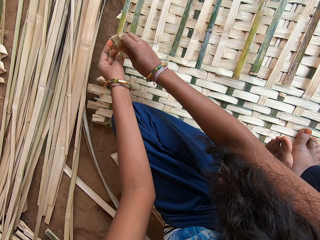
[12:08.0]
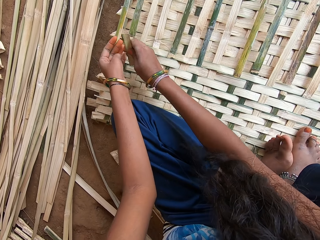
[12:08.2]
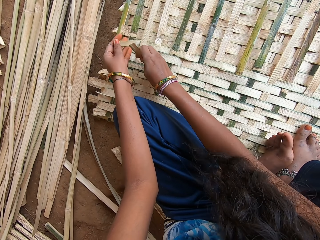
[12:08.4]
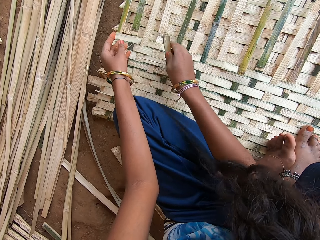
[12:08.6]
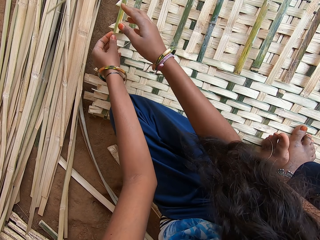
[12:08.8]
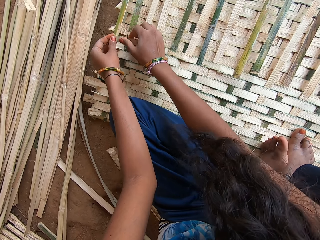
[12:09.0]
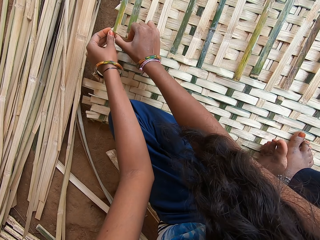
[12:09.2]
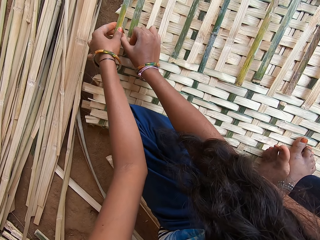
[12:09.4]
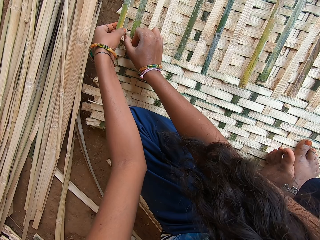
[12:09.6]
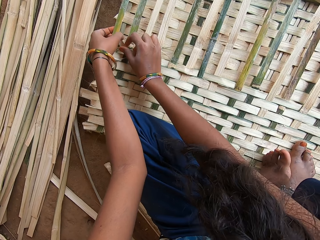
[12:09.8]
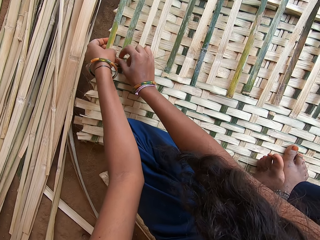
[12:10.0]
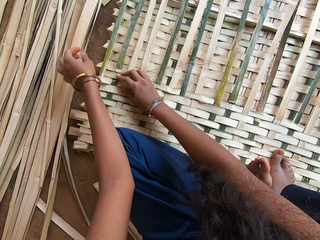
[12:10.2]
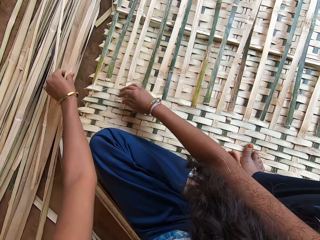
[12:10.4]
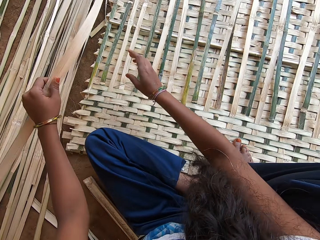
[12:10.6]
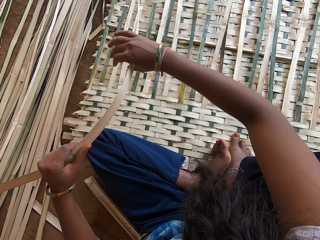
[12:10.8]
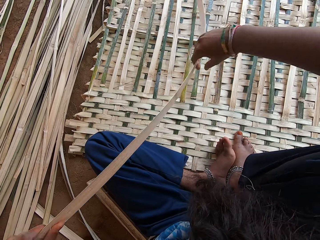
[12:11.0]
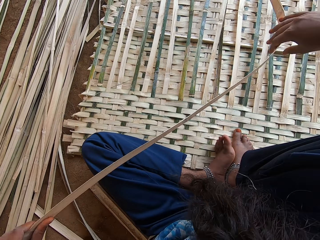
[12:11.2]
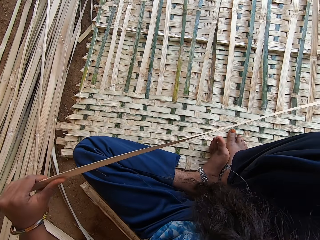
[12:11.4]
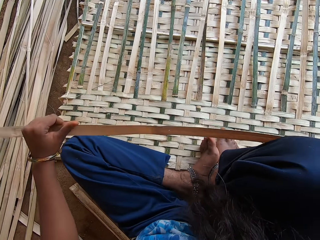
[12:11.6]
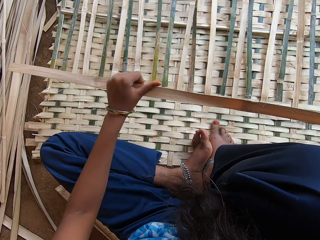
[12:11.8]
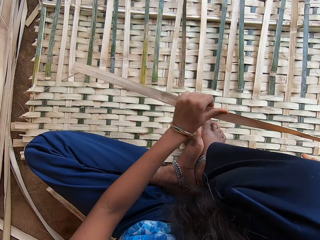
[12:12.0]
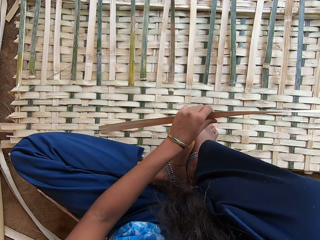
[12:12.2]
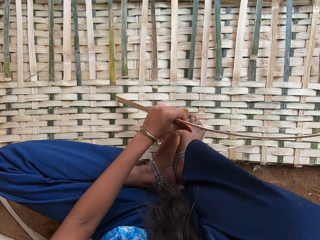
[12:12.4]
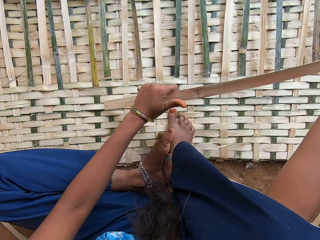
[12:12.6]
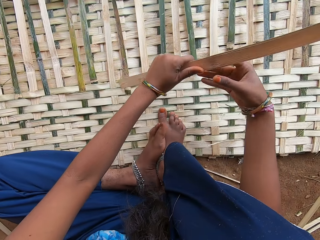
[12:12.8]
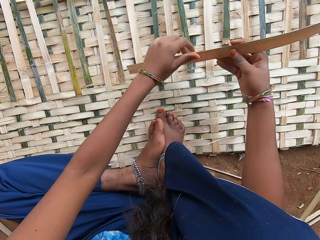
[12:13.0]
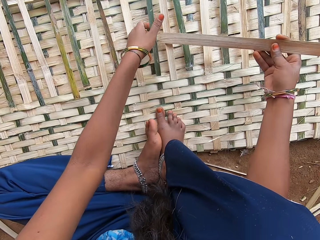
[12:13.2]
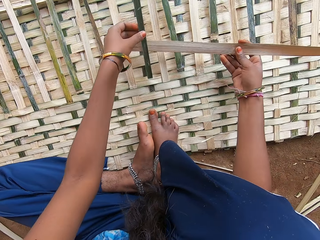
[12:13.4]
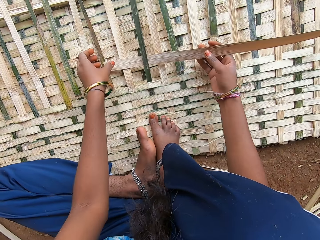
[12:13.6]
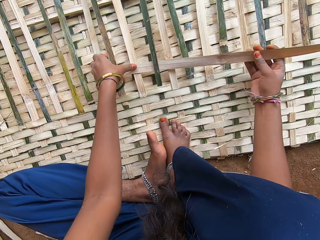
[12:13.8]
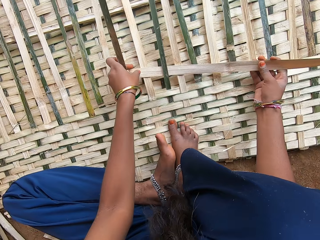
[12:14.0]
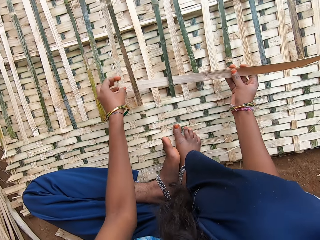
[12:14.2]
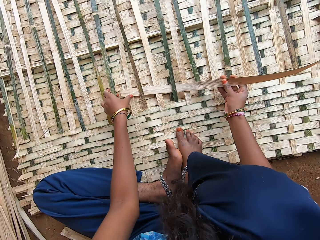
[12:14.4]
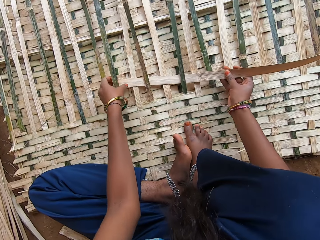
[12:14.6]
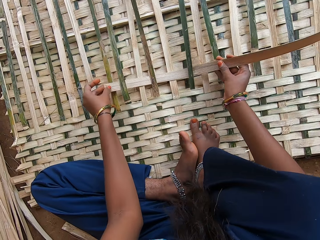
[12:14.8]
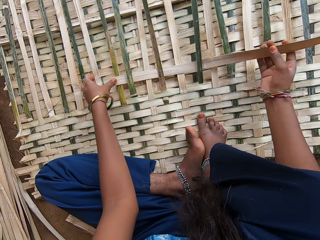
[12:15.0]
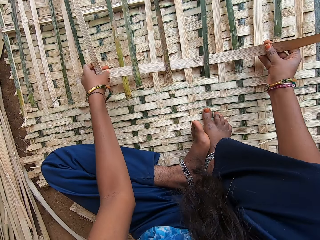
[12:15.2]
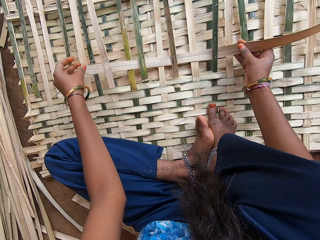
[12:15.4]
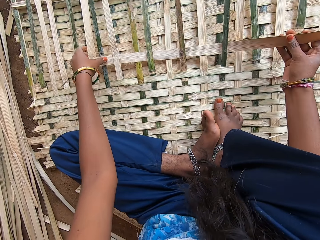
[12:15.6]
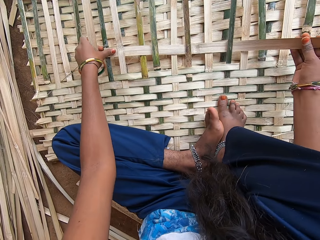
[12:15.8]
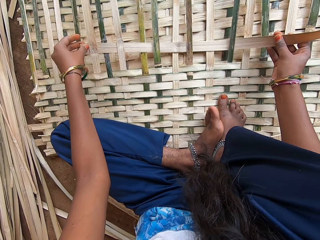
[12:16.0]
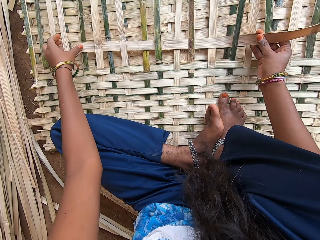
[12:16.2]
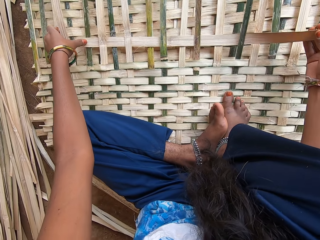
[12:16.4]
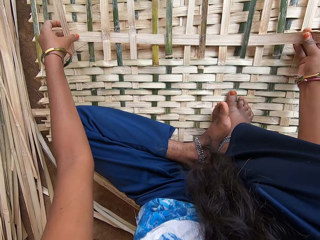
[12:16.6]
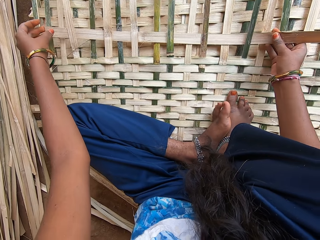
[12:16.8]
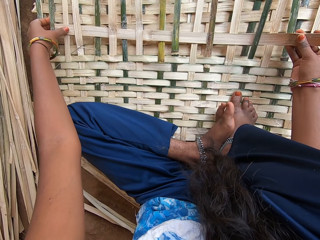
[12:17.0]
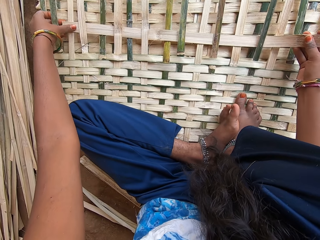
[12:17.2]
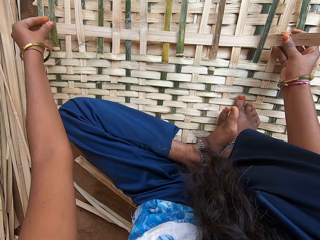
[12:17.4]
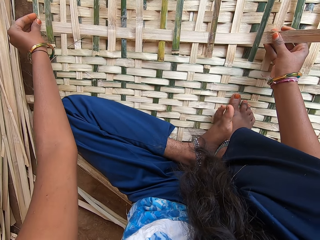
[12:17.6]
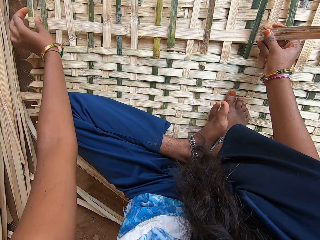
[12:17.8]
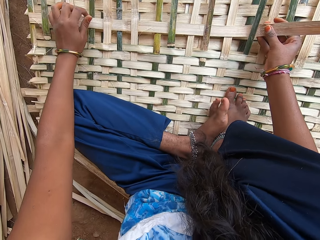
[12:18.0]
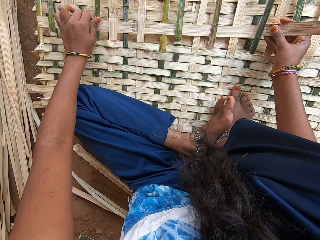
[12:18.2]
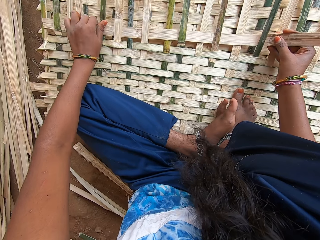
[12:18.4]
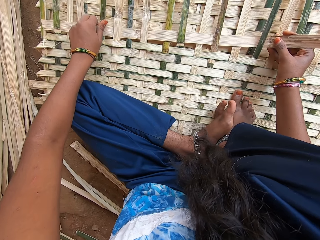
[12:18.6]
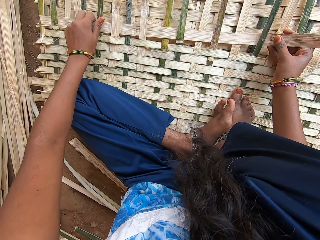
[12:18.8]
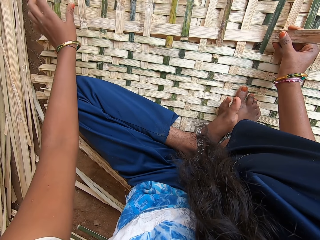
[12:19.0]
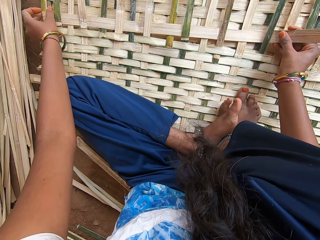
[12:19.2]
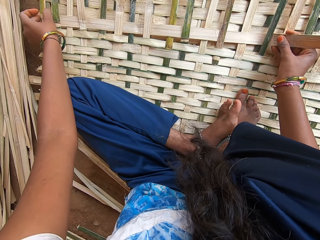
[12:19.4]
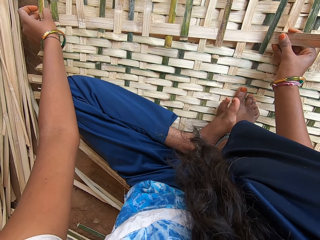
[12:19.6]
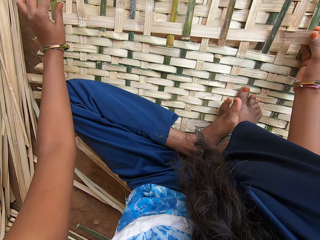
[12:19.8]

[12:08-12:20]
The camera wearer throws the reed on the floor. They pick the reed from the floor. They weave the mat.

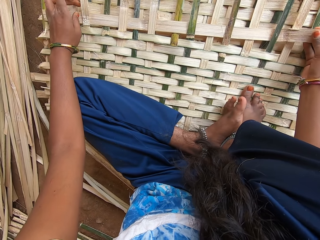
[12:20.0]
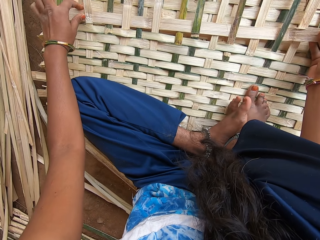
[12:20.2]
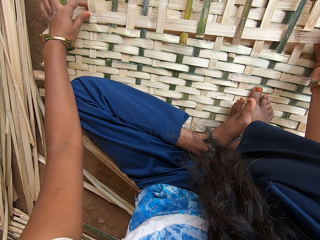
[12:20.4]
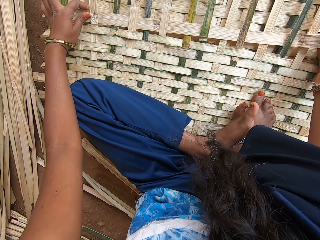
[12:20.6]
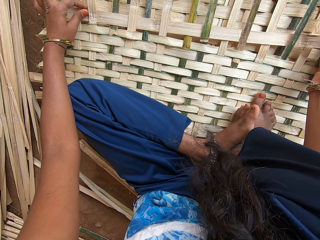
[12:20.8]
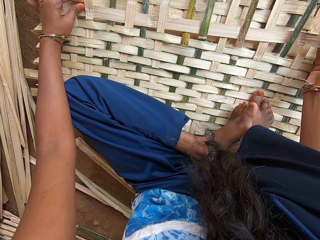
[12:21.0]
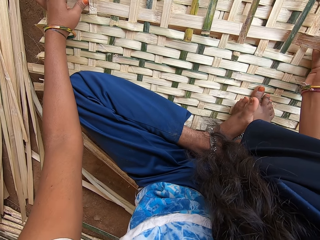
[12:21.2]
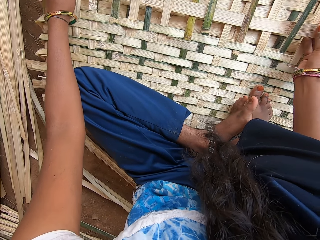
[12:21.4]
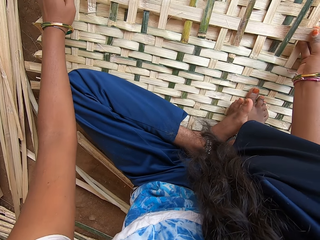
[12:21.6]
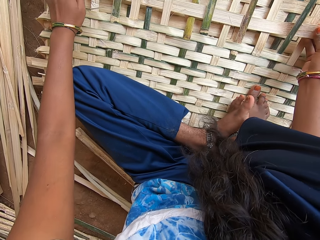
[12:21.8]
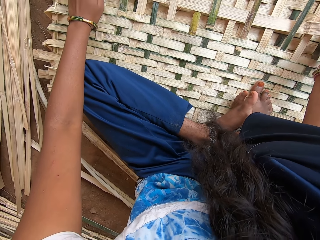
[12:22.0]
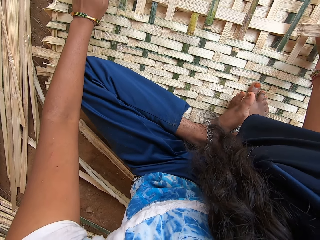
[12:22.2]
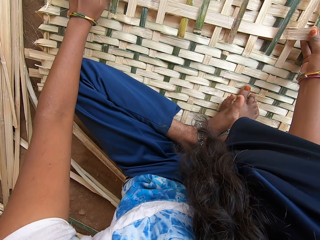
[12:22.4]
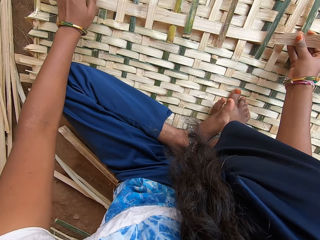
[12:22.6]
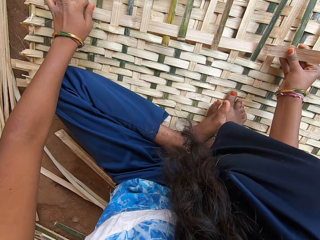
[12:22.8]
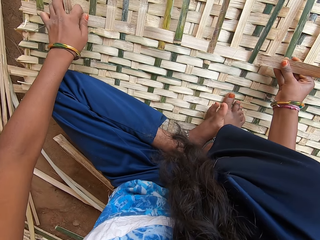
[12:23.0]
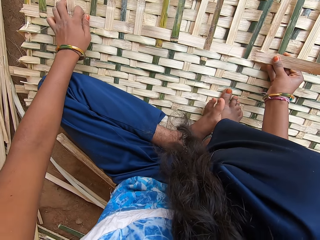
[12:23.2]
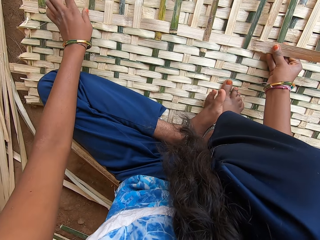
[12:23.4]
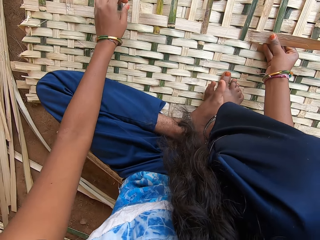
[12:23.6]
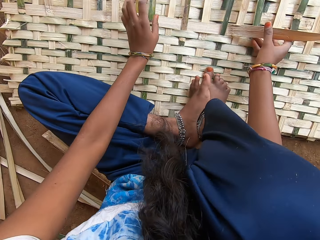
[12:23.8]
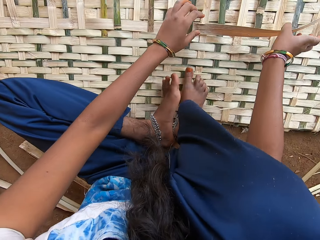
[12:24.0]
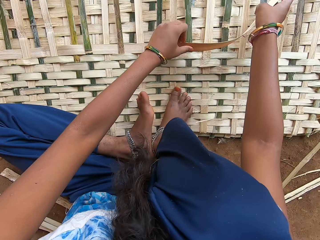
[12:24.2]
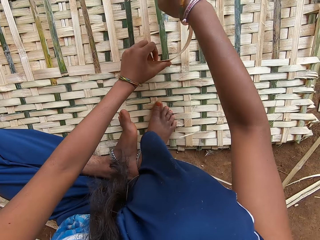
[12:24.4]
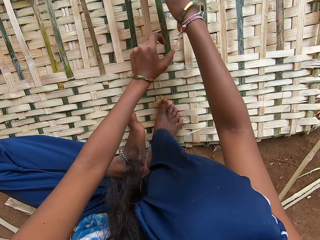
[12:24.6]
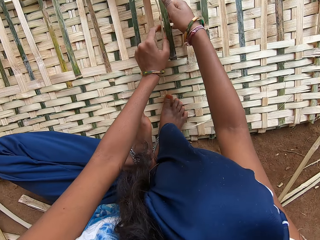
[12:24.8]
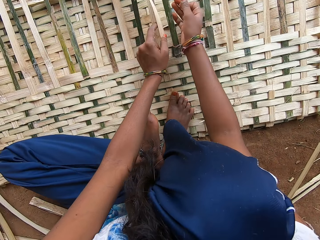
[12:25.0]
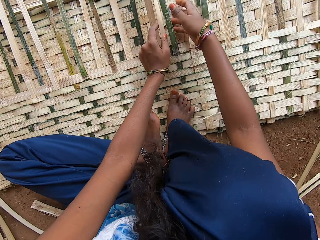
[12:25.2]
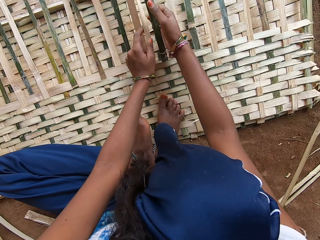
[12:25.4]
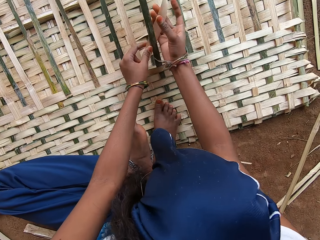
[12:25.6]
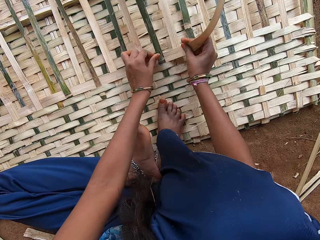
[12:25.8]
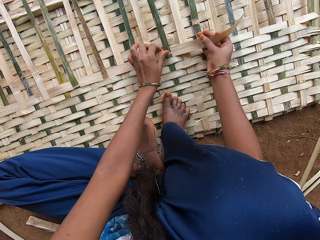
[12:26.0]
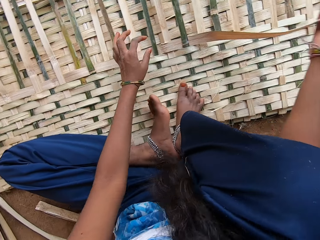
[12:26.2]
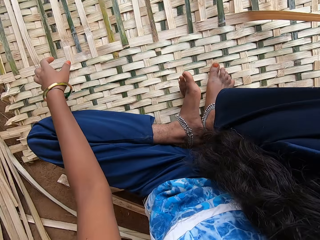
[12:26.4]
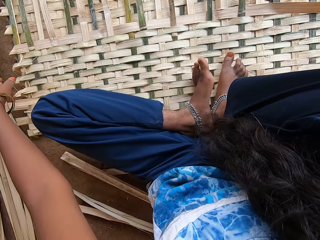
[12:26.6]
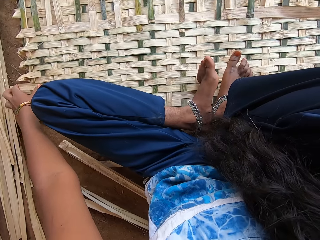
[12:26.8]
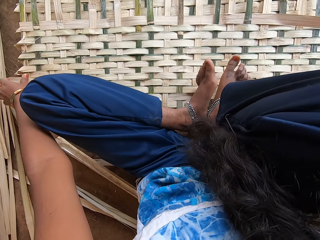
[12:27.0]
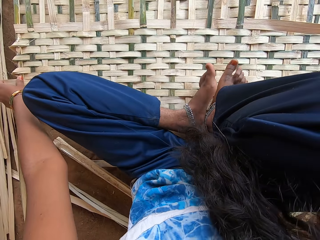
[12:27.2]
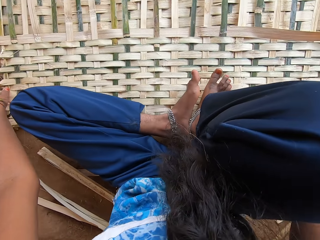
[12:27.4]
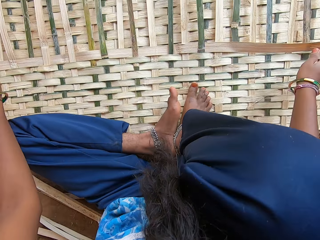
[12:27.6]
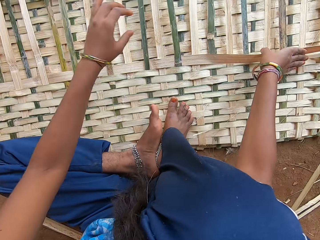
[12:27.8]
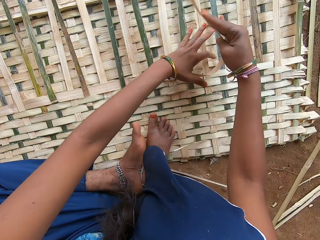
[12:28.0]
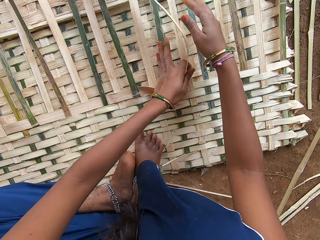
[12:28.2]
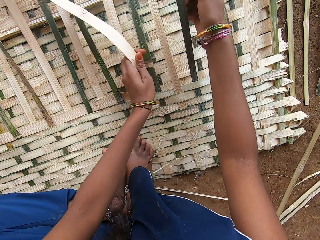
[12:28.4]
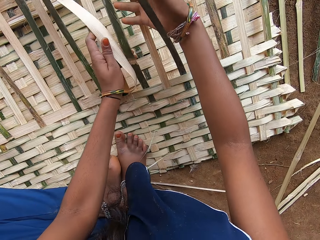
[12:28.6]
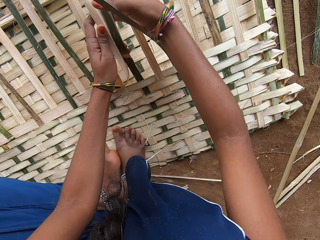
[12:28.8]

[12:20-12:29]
The camera wearer moves the mat on the floor. They weave the mat.
